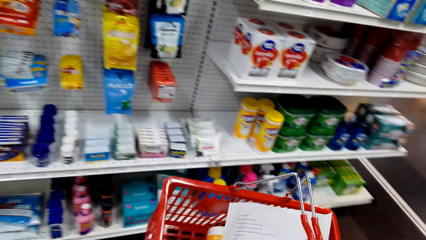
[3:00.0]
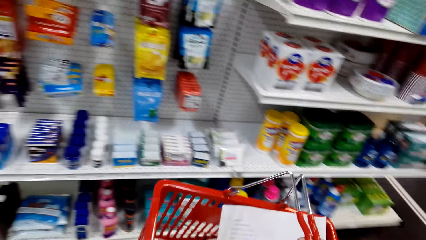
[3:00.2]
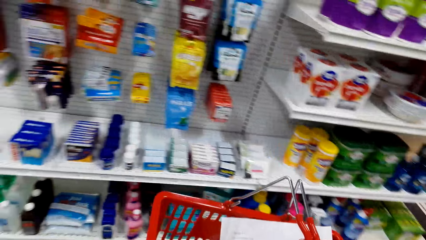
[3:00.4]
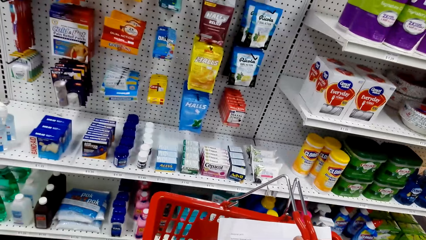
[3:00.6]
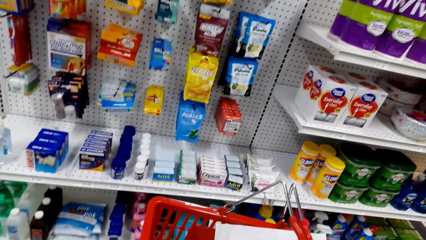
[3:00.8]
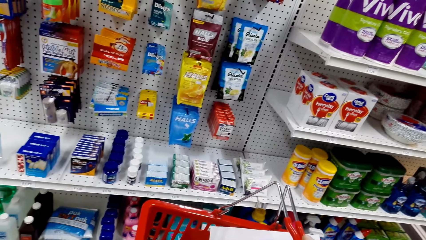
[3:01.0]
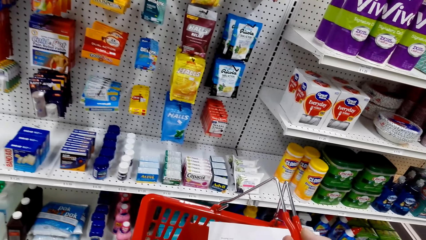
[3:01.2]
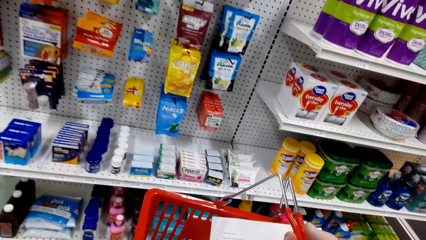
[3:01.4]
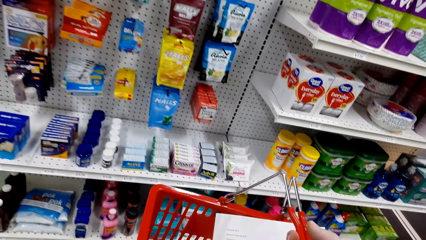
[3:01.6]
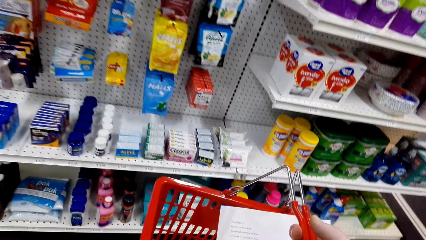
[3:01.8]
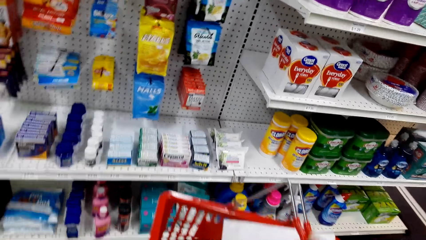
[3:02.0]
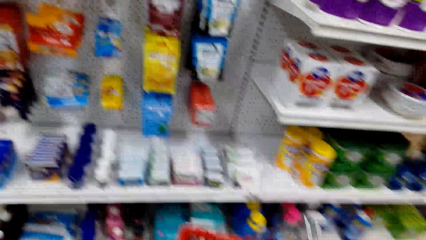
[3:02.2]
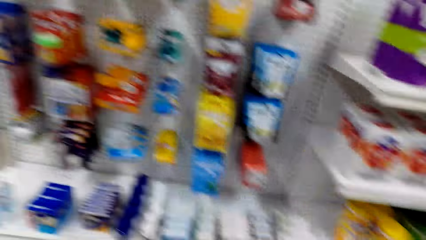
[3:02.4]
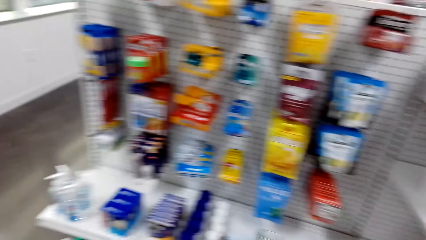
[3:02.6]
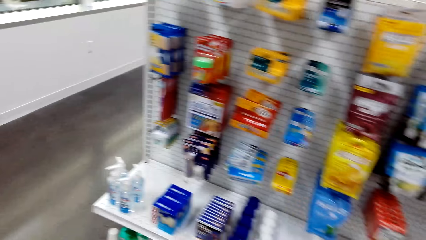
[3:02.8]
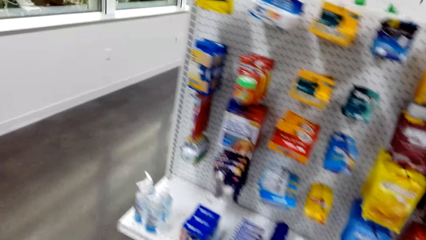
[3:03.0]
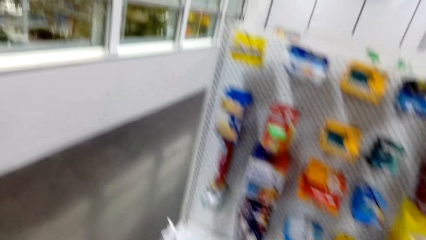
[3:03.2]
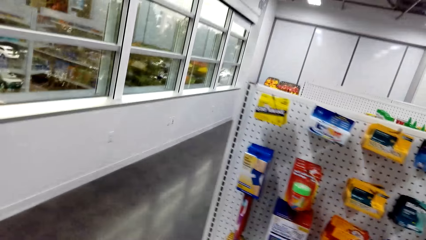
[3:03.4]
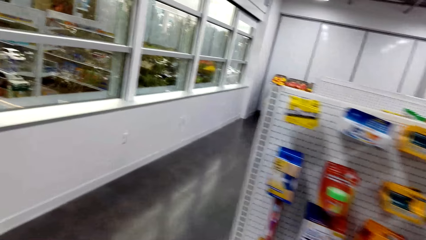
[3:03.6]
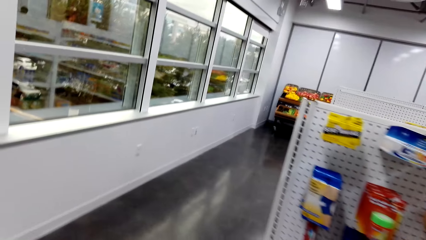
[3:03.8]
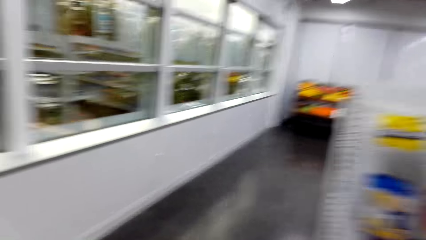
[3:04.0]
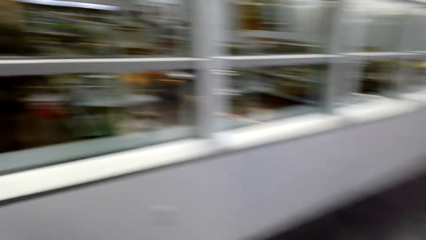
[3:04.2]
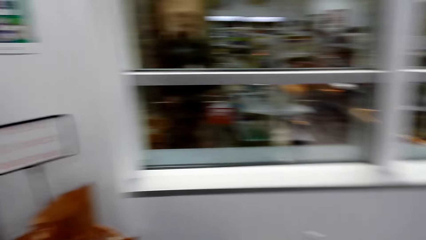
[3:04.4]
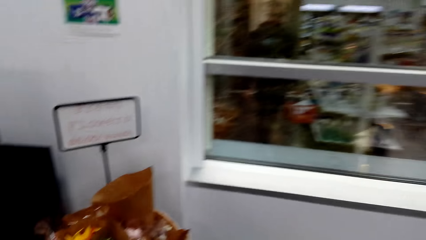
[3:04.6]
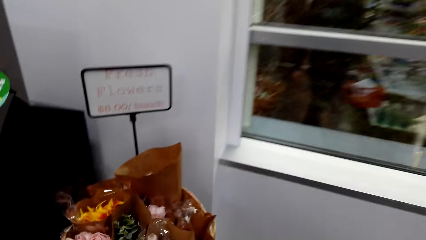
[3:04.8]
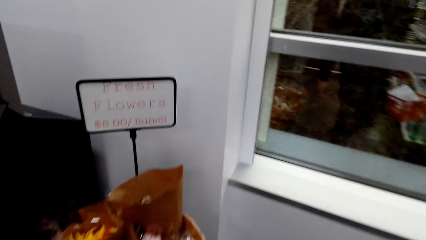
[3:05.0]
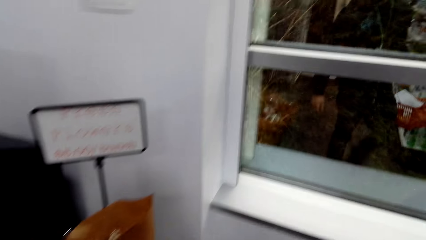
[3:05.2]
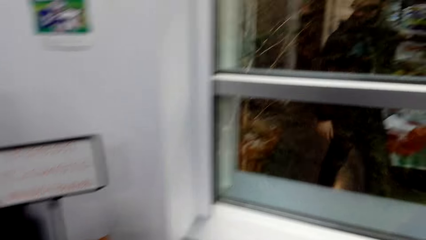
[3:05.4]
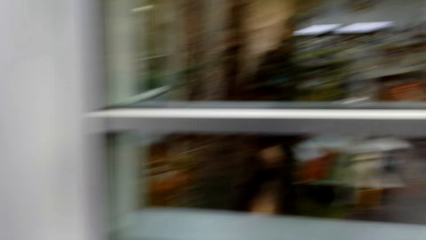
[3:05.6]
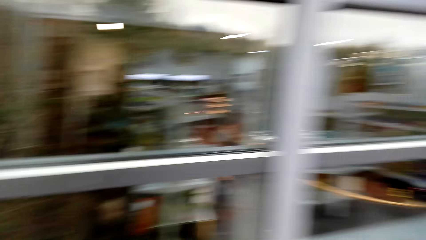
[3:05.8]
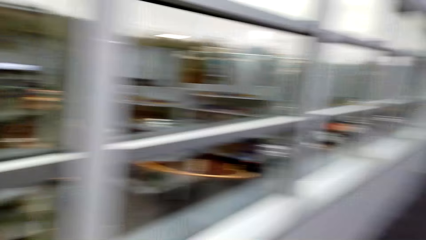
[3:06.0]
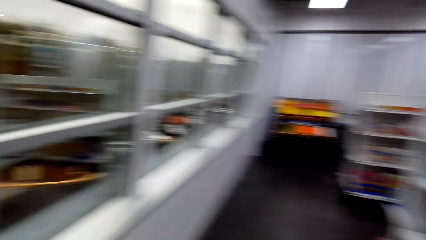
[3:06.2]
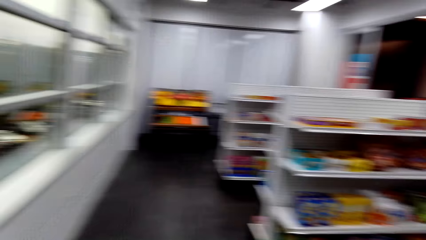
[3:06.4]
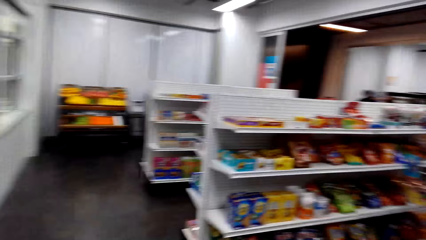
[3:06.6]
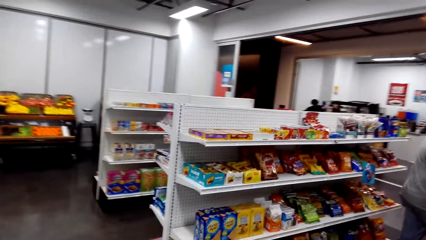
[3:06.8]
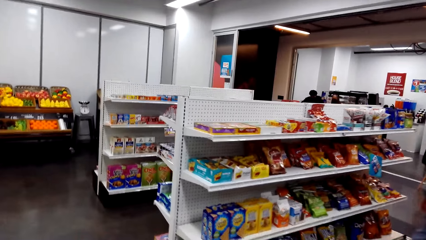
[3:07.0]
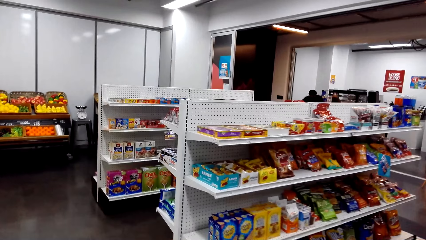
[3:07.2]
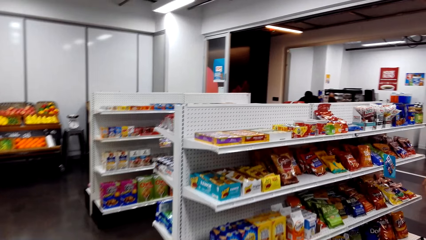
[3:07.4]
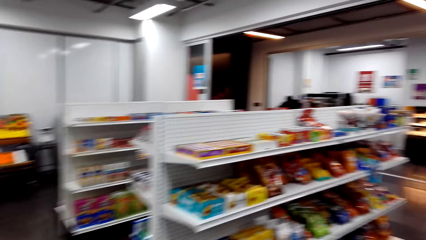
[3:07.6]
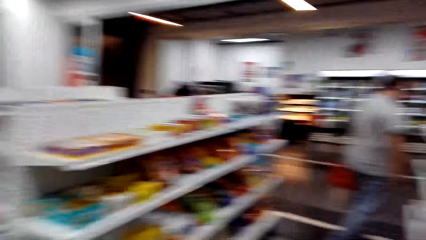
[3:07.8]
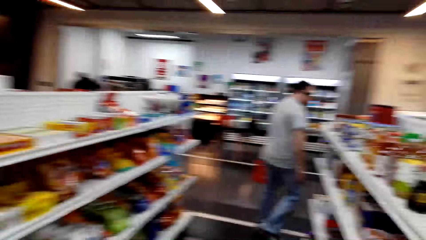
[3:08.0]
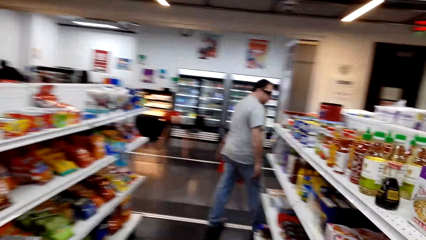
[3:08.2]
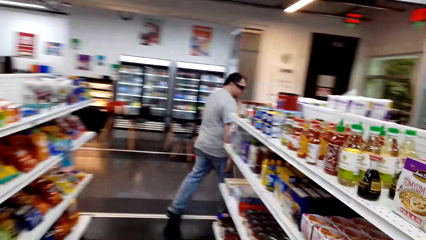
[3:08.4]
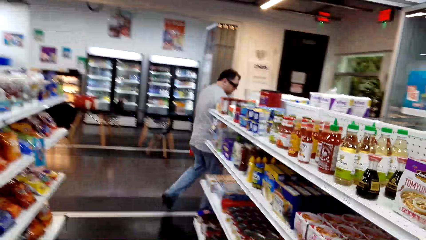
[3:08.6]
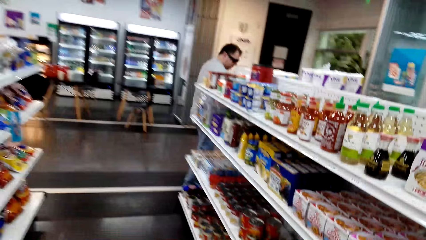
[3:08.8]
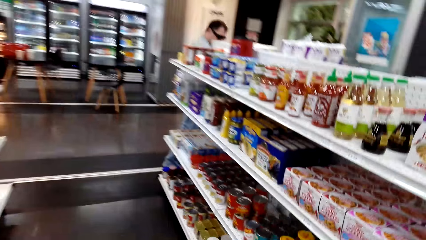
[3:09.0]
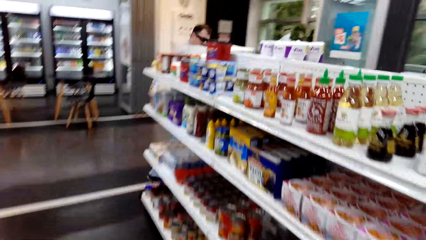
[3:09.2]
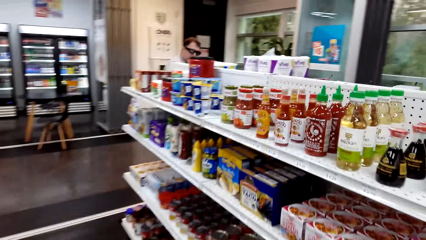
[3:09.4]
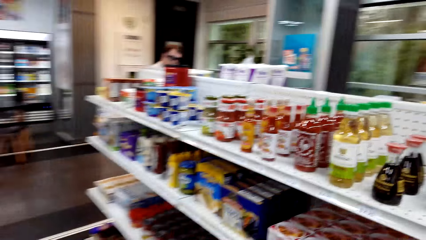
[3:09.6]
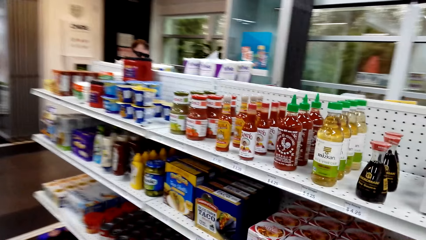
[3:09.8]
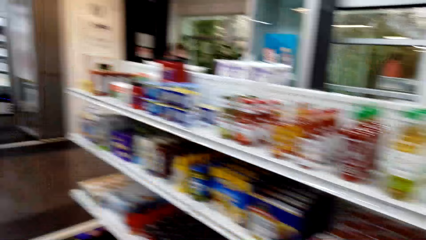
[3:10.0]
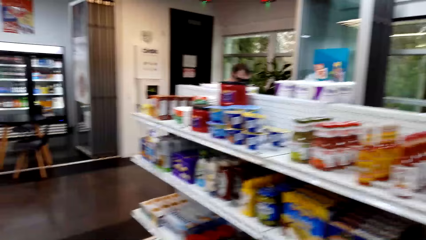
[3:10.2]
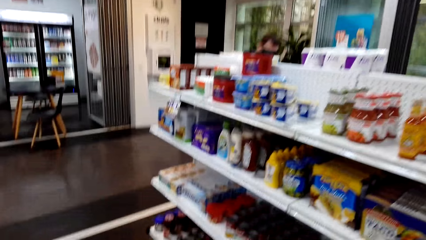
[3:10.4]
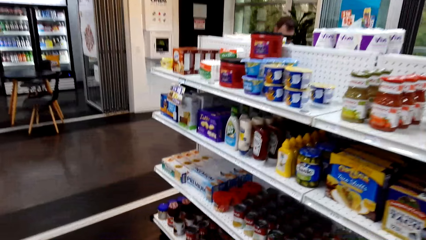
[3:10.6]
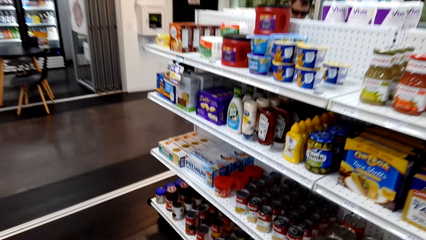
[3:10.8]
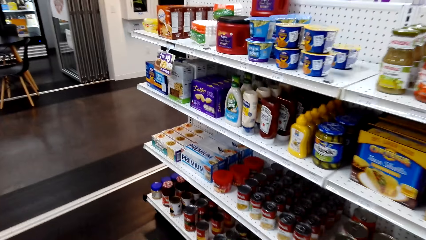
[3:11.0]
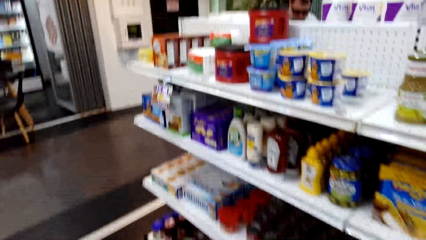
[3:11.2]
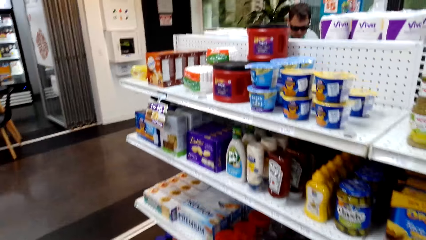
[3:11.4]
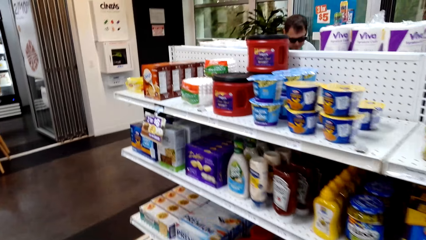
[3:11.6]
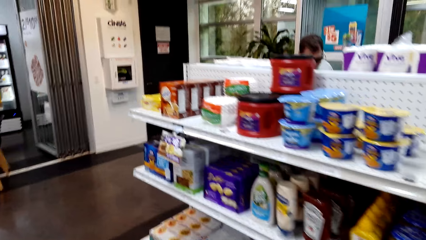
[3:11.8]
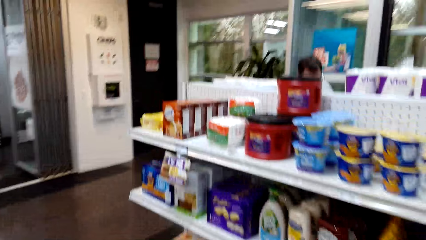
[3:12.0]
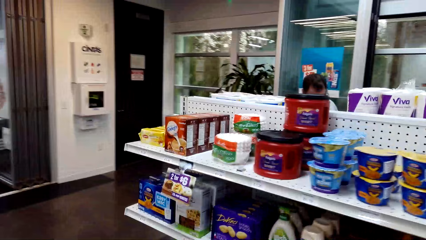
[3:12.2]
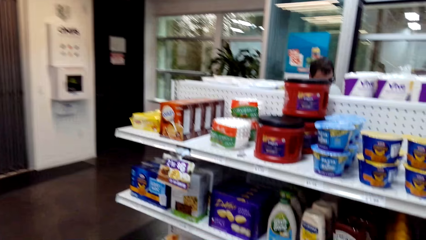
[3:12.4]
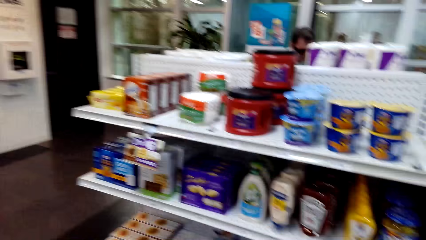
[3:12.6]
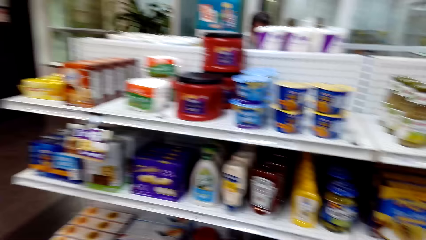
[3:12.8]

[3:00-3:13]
The camera wearer walks around. A person walks in the supermarket.

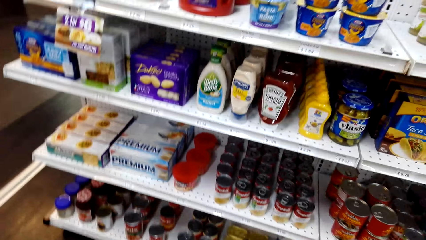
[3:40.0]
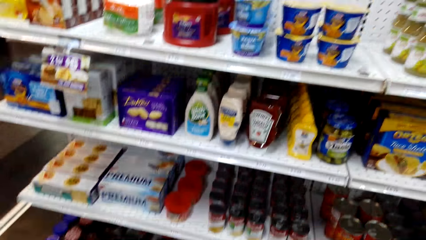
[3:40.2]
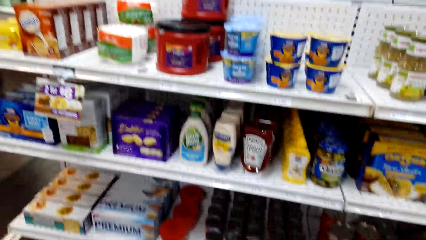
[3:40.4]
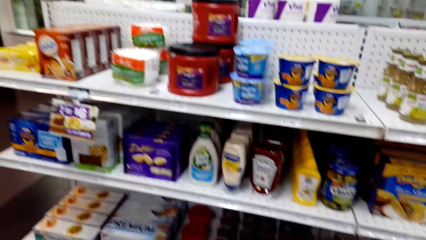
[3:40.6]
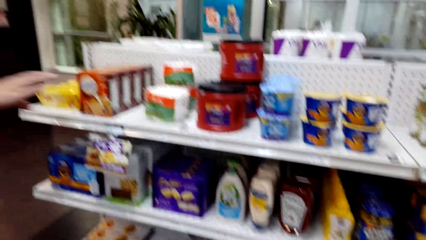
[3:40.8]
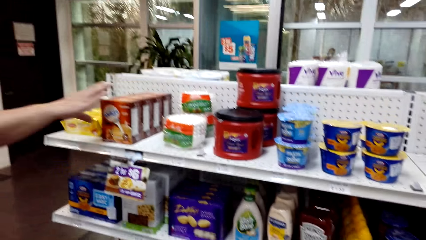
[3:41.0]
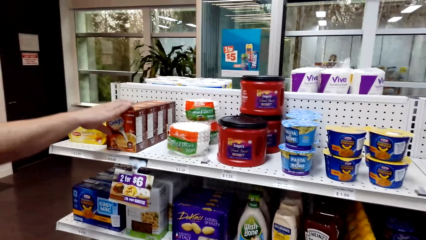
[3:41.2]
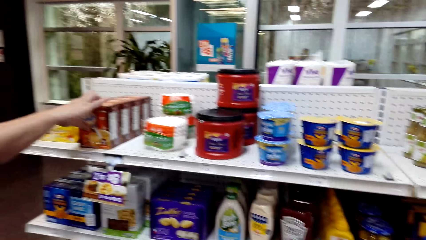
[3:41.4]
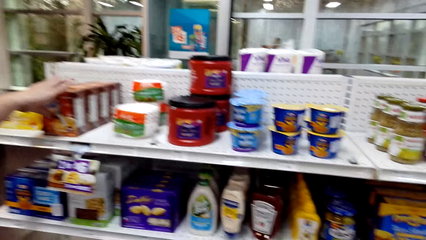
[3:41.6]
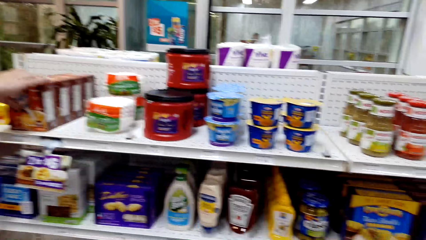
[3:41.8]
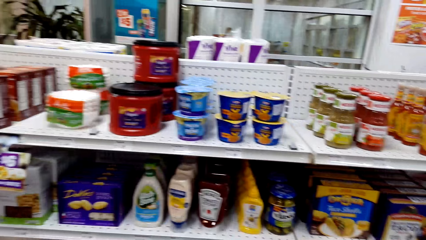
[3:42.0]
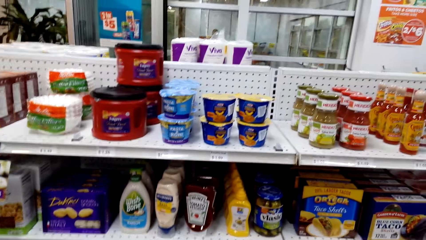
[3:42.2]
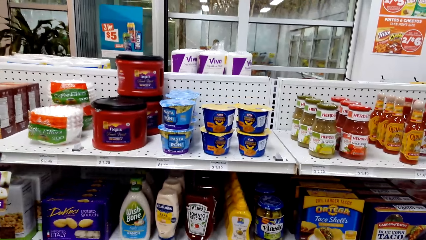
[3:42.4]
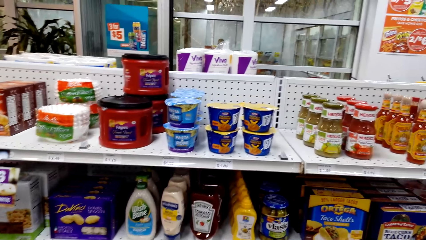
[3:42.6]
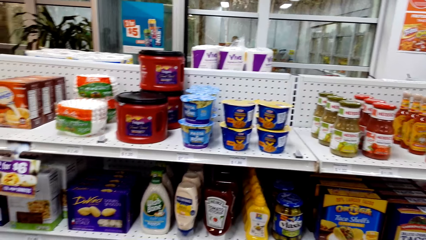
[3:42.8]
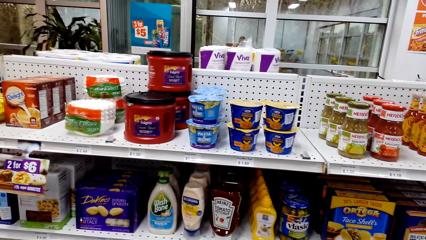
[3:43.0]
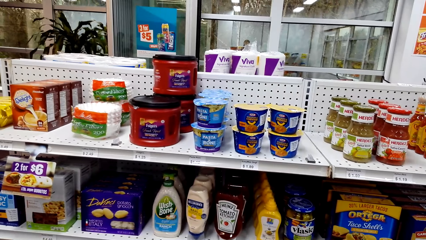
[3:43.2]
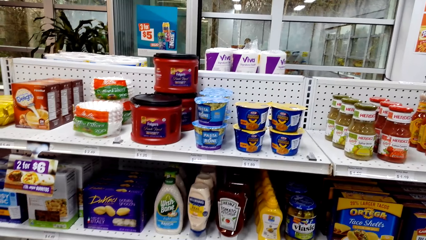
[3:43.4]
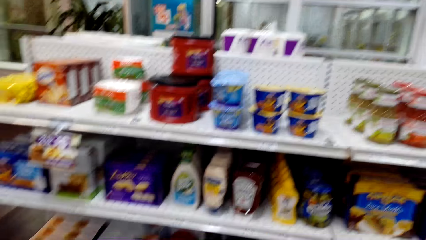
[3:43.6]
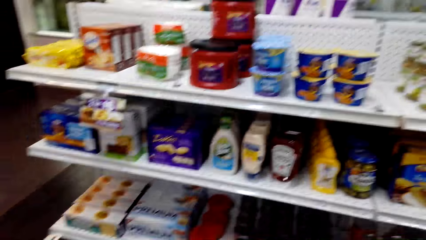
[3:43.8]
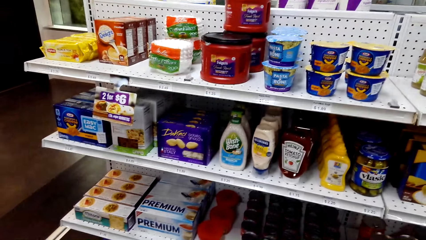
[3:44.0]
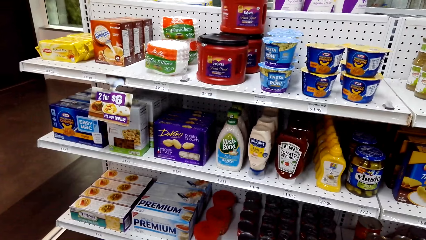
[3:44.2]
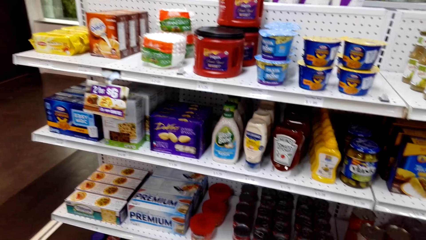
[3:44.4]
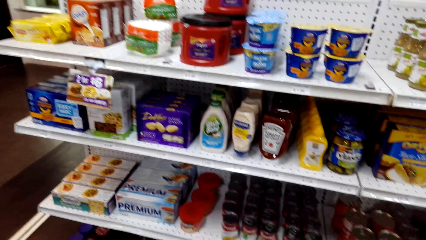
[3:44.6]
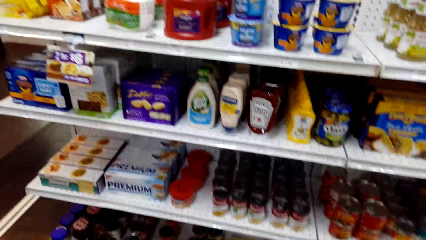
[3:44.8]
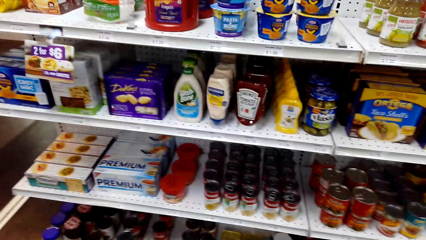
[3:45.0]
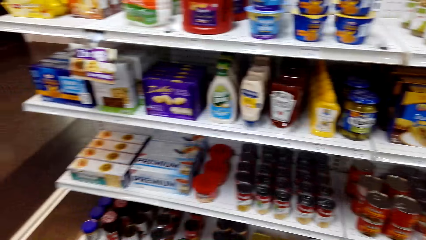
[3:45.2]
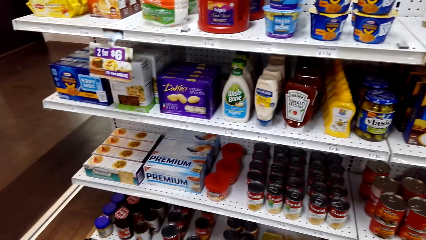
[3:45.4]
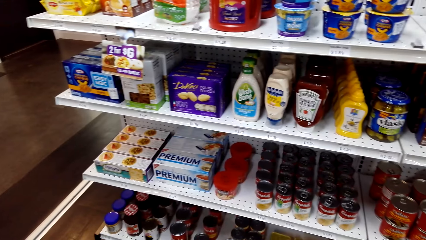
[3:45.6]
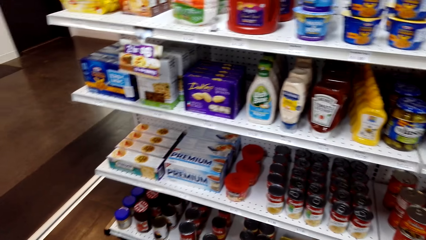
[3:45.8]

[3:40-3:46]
The camera wearer picks up the sachet of something.
